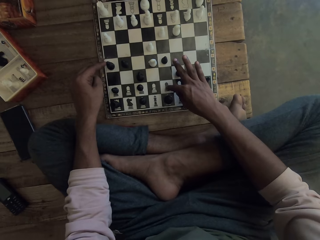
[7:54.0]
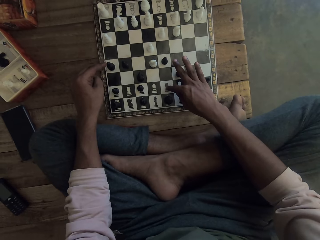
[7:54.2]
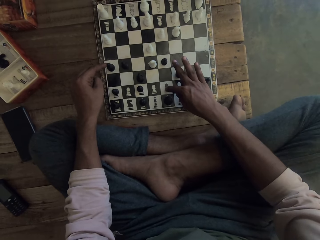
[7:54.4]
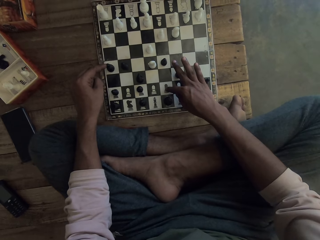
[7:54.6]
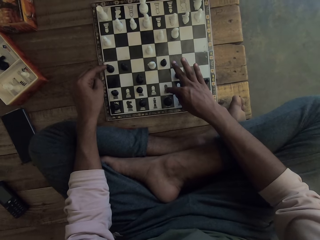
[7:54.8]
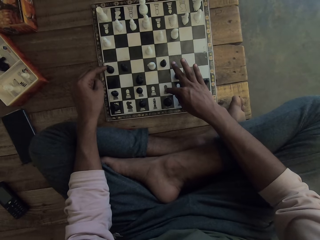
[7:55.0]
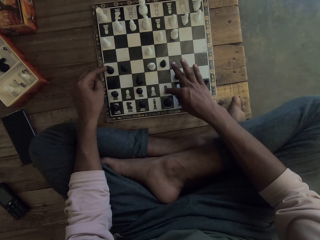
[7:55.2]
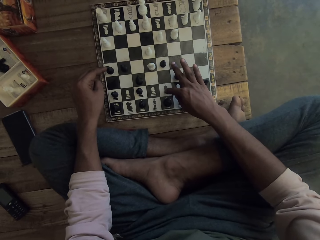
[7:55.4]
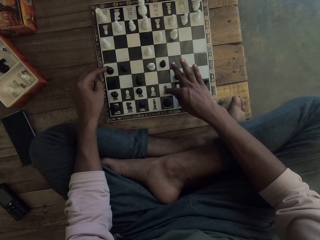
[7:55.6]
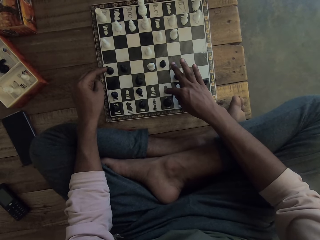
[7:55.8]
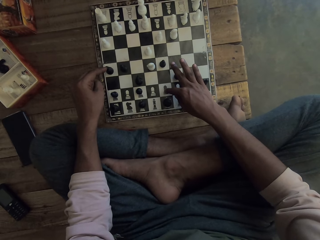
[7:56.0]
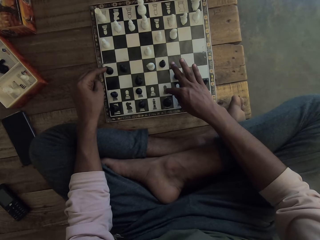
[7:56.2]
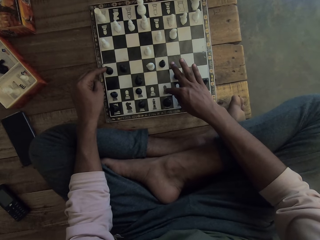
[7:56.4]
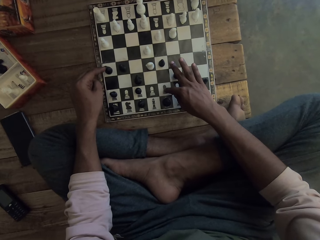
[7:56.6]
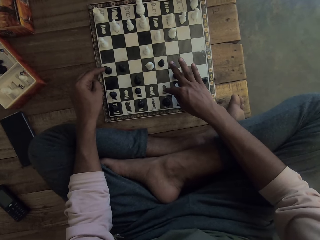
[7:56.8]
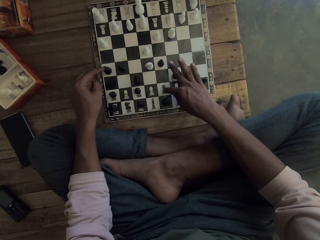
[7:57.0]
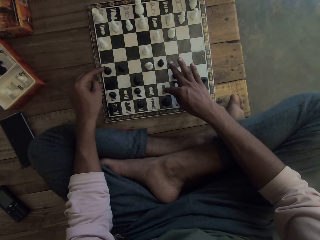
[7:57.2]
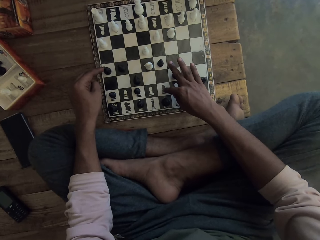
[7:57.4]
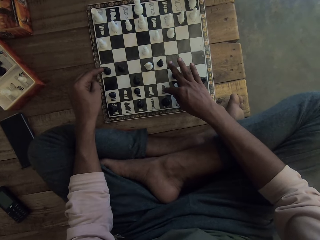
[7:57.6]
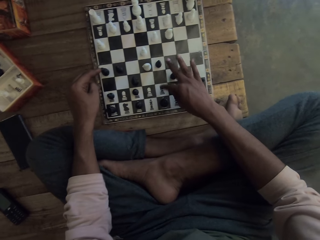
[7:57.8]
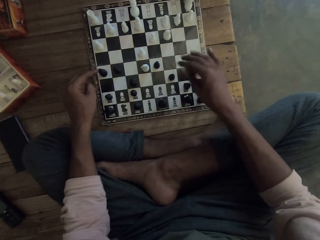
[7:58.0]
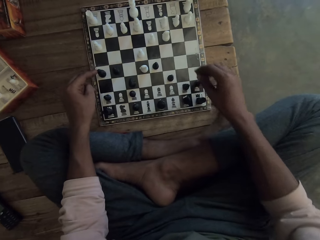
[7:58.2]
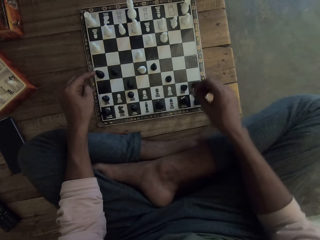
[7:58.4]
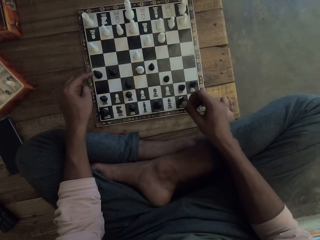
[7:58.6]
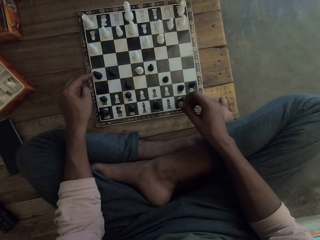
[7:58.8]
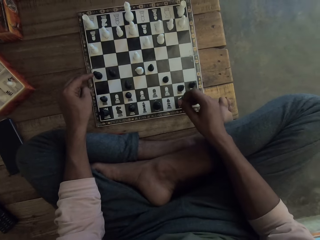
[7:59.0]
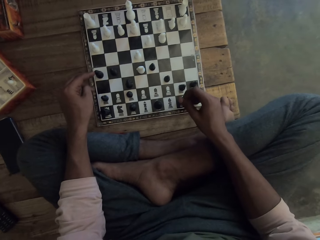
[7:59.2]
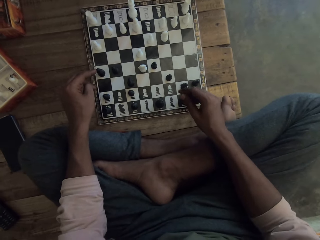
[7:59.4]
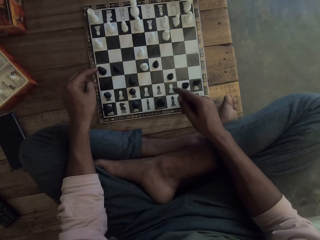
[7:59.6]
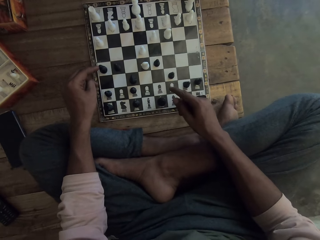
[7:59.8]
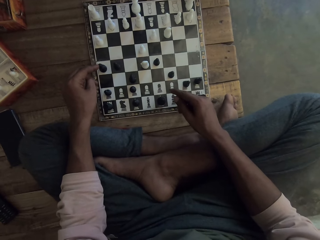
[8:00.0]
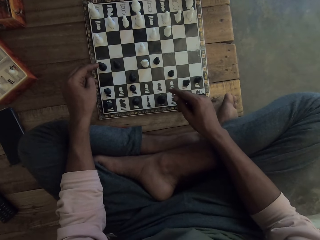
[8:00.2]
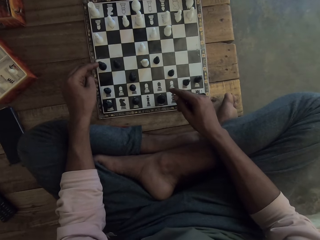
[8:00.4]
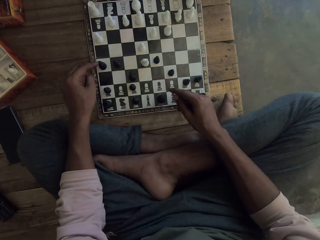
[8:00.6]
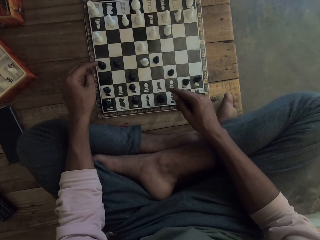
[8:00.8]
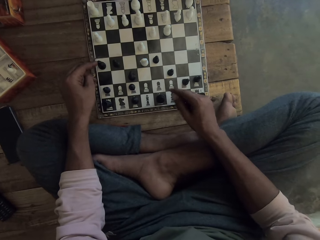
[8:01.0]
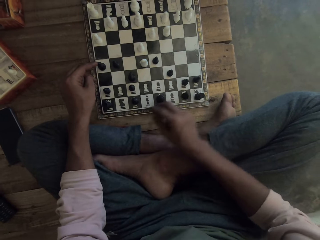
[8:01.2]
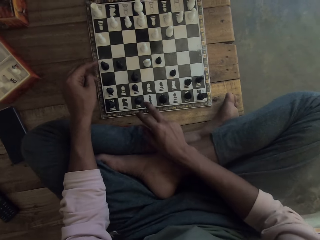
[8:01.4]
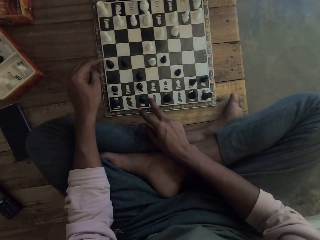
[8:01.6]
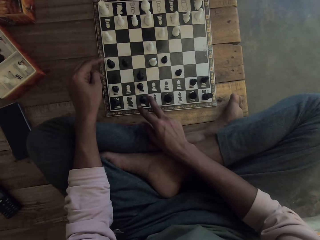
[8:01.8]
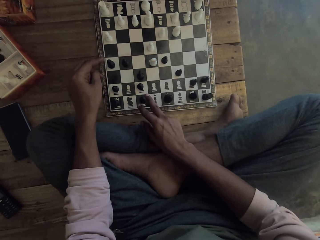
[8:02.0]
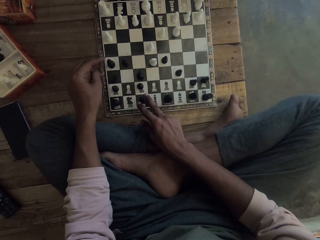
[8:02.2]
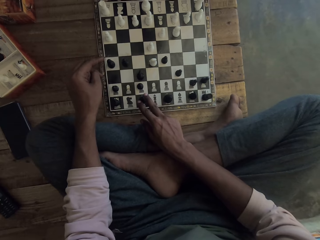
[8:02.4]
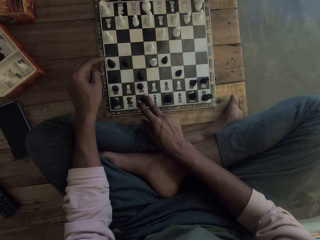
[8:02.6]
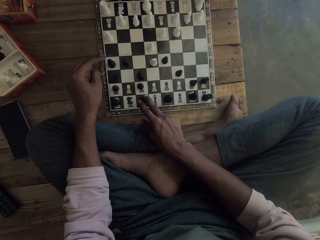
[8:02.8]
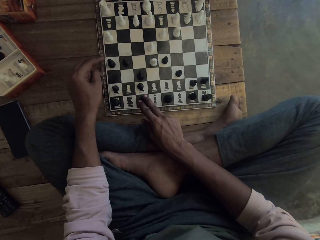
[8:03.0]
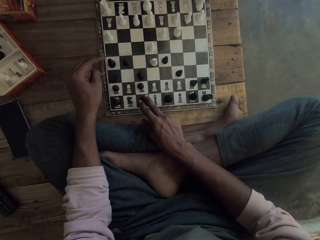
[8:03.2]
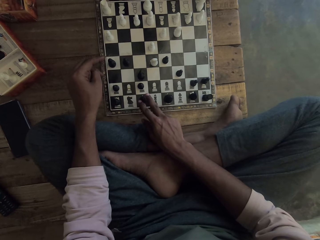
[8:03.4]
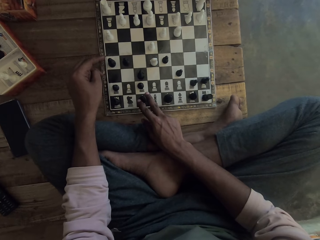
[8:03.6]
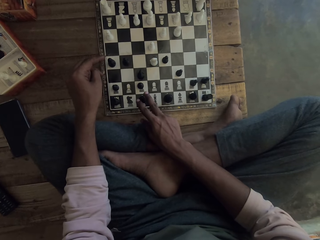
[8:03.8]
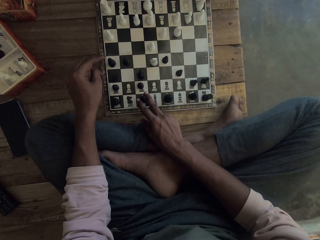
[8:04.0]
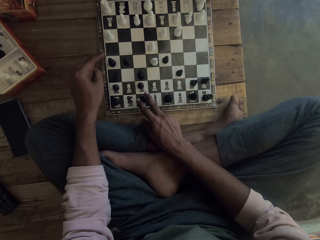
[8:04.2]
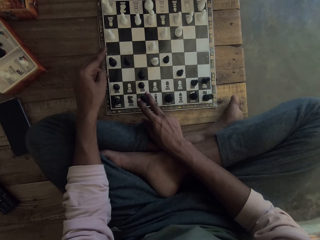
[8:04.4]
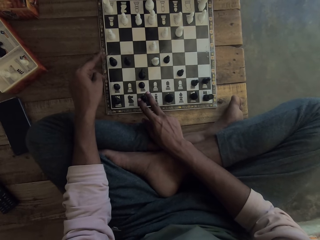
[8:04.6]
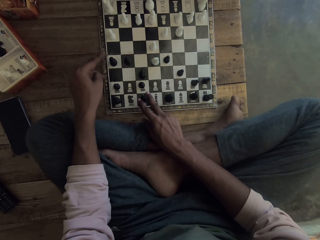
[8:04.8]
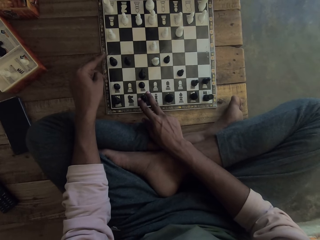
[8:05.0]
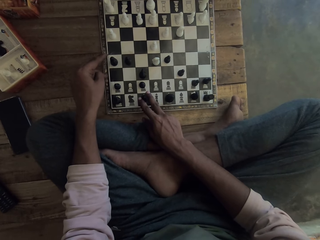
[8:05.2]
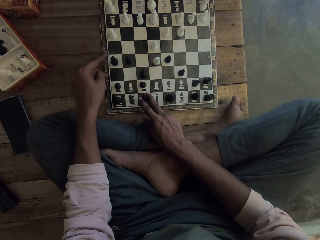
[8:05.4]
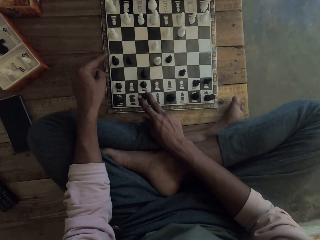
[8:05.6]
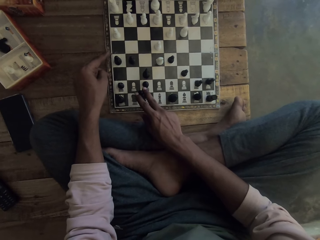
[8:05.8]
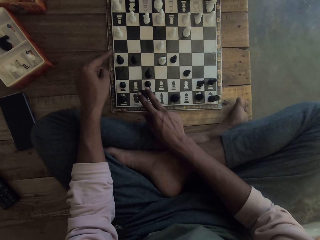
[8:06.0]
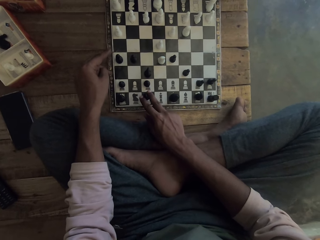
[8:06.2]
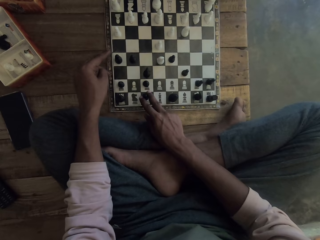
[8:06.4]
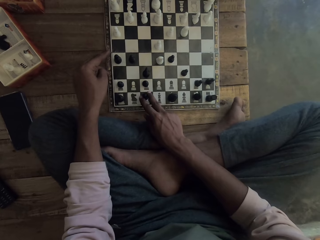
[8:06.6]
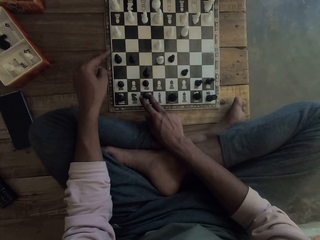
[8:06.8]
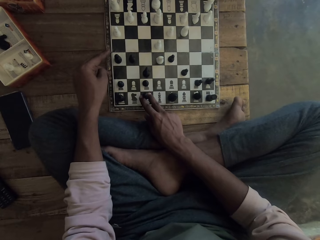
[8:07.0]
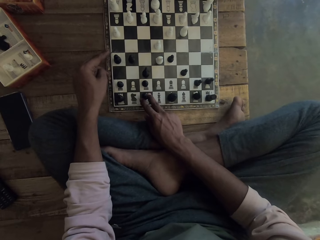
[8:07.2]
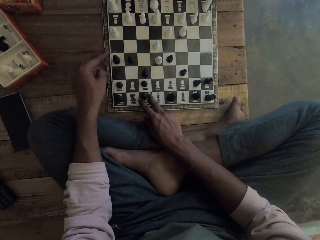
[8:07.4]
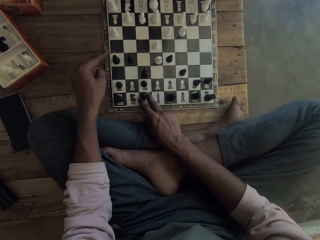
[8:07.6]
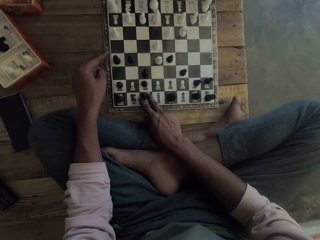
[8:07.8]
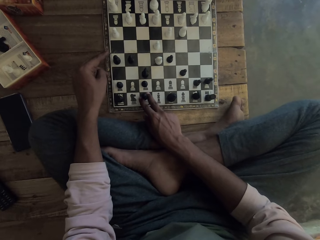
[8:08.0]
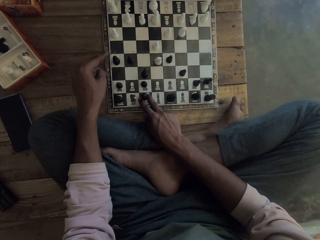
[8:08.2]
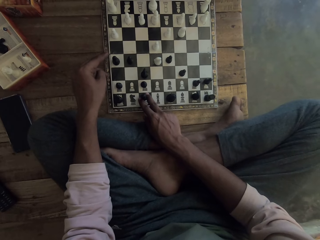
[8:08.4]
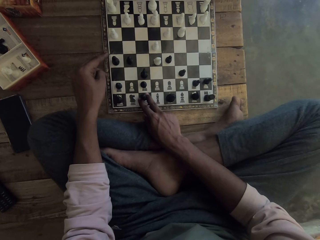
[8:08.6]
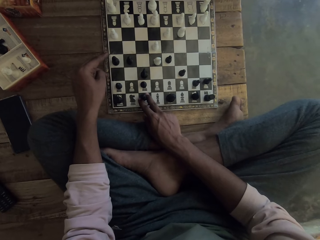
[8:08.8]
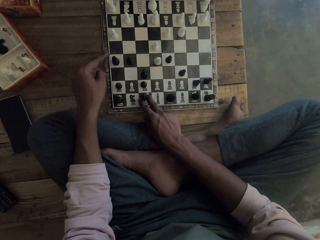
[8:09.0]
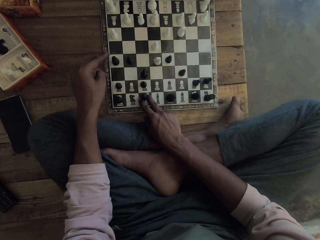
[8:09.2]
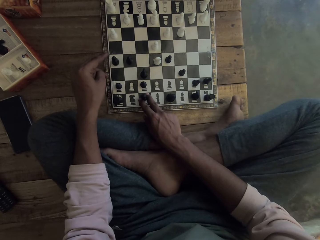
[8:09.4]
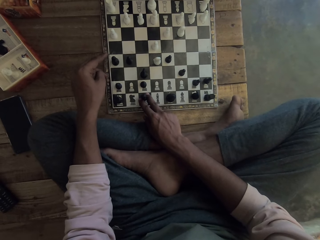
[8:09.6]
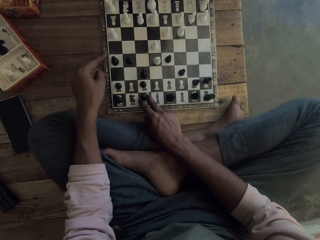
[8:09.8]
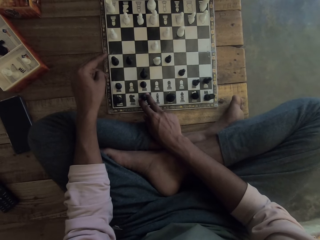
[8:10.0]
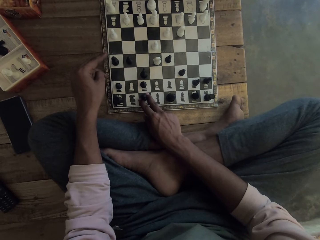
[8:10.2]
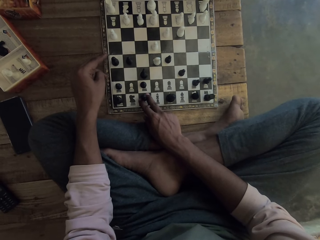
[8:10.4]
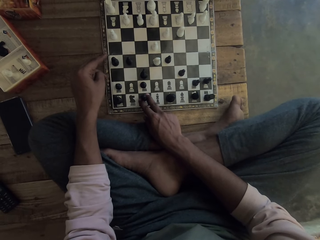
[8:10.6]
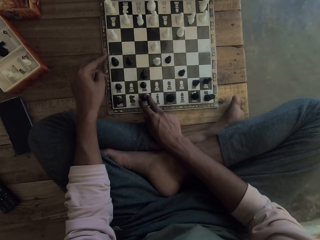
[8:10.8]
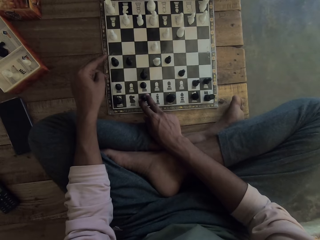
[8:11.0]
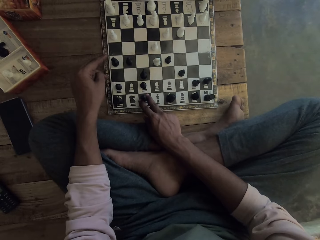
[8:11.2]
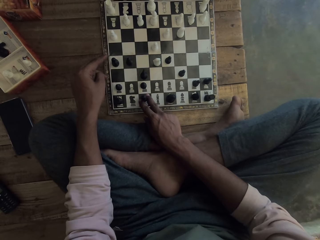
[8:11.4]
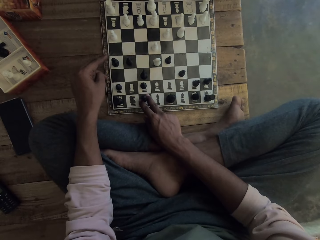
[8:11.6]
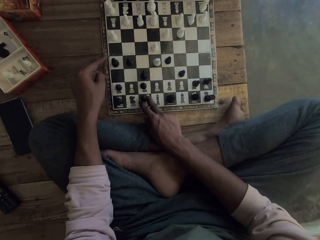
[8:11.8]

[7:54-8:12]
The camera wearer moves the hand. They look at the chess board. They move the chess. They touch the black chess. They touch the chess.

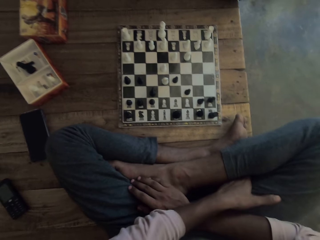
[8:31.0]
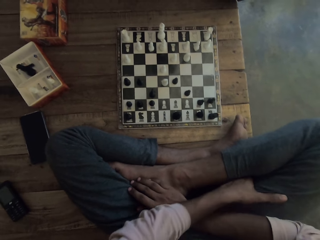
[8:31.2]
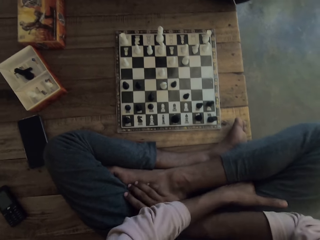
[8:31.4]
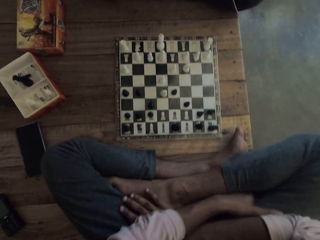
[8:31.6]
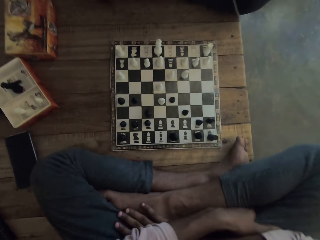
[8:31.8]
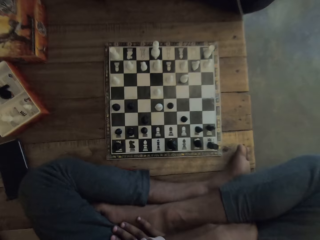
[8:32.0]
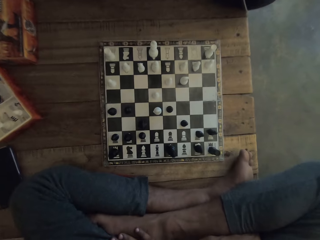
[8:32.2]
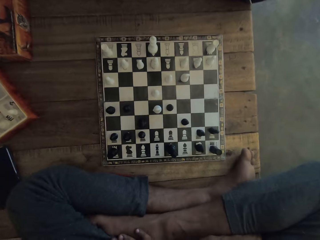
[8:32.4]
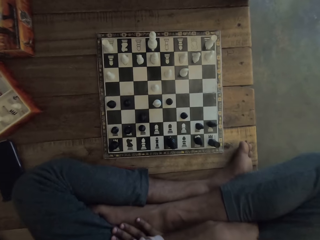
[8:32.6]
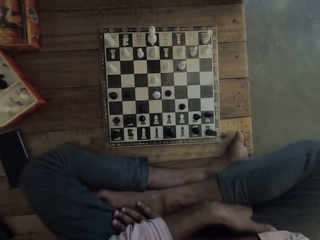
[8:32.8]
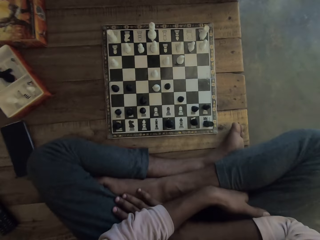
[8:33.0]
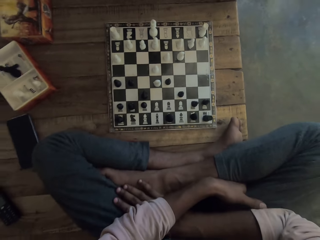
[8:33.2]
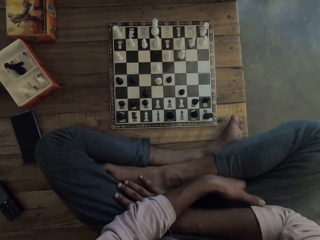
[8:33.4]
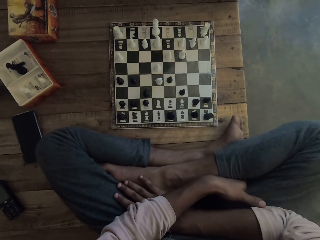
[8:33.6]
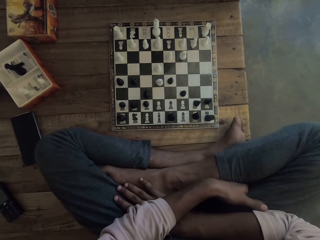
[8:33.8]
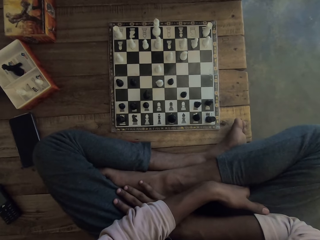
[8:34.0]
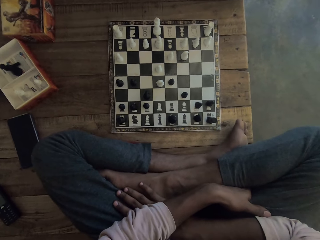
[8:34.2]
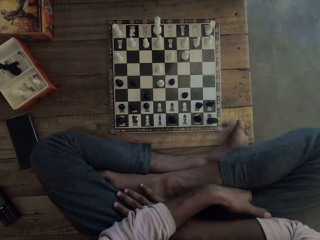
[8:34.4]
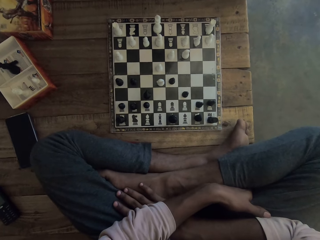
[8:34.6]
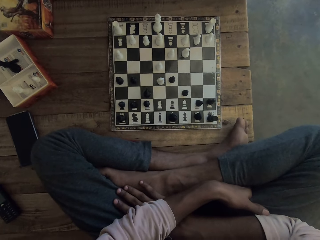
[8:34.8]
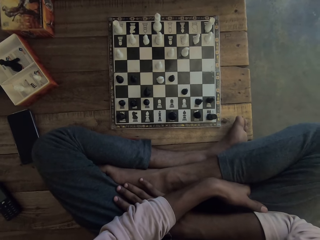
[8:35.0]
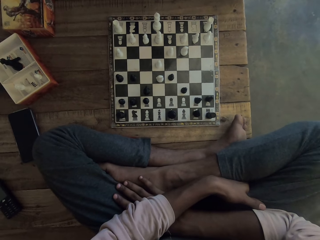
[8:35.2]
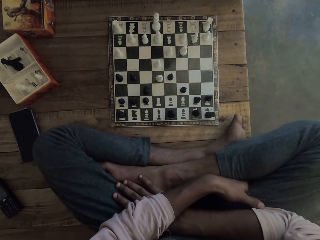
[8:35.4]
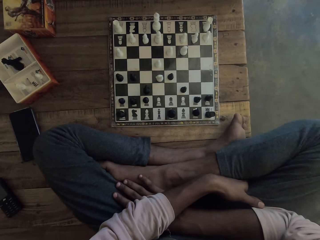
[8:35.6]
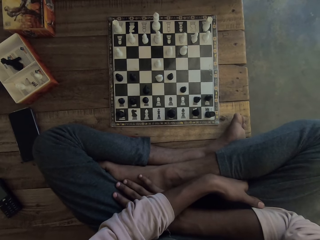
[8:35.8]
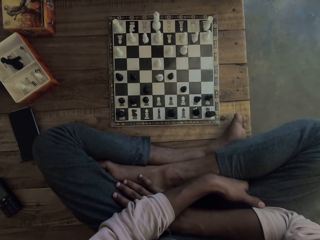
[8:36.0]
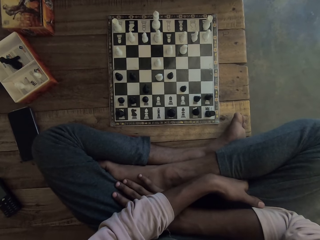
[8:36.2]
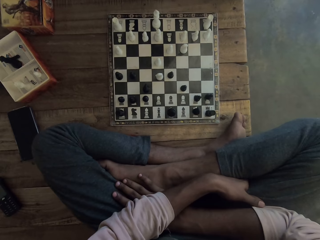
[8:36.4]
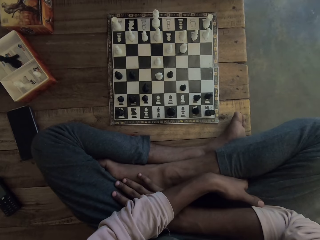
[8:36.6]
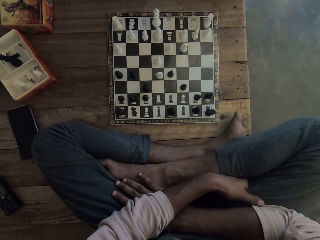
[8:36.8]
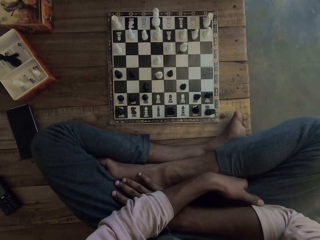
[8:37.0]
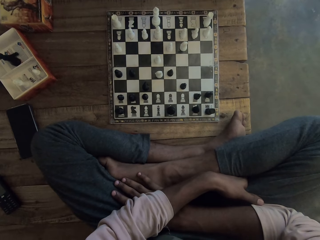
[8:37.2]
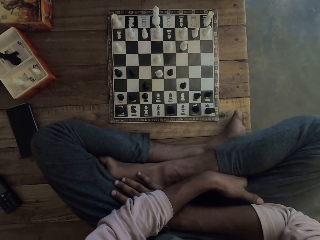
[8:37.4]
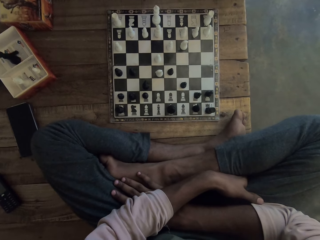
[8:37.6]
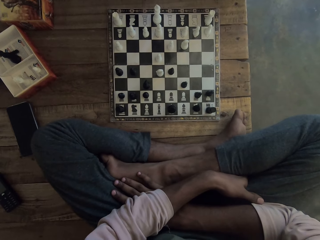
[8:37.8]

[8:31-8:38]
The camera wearer looks at the chess board.
